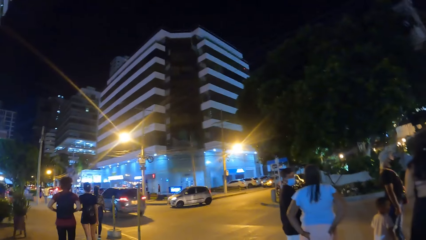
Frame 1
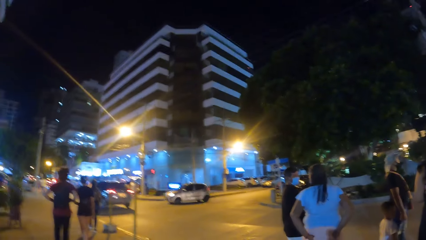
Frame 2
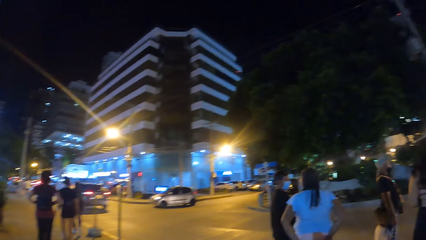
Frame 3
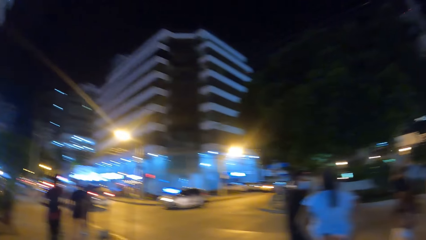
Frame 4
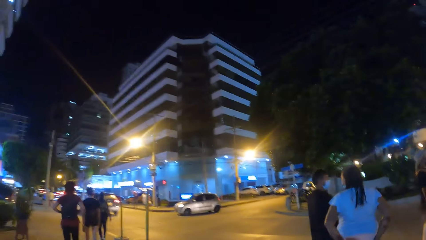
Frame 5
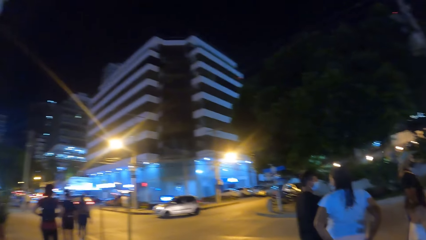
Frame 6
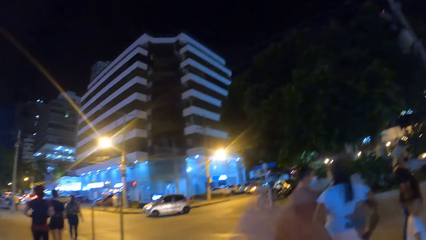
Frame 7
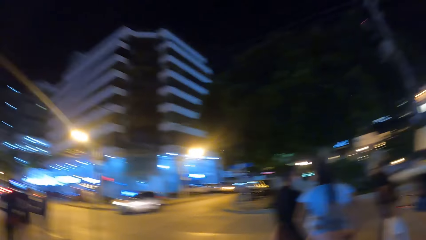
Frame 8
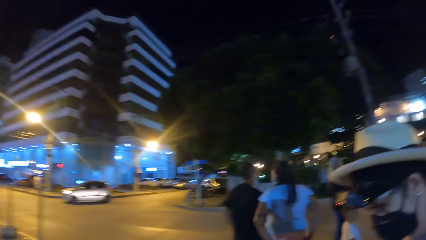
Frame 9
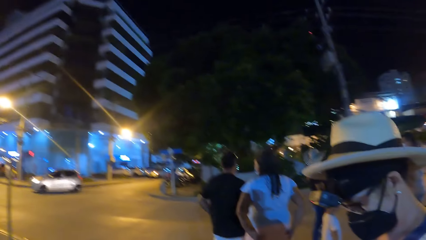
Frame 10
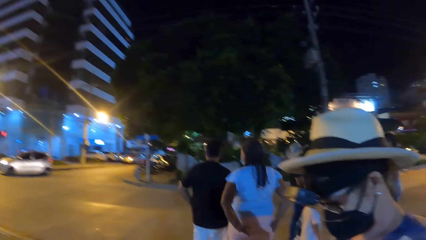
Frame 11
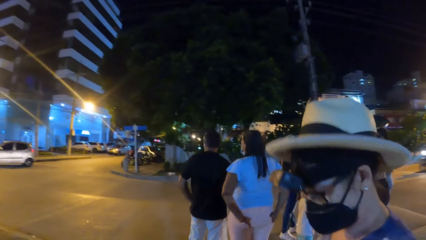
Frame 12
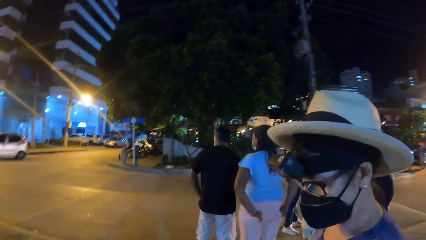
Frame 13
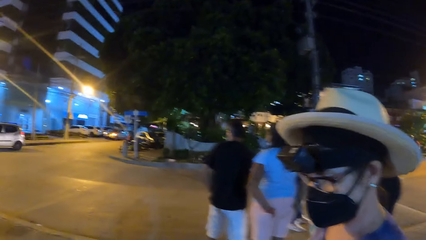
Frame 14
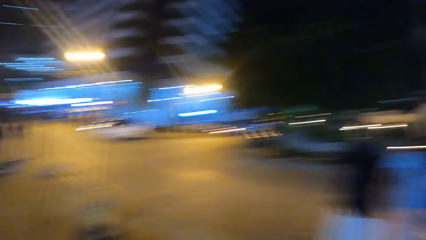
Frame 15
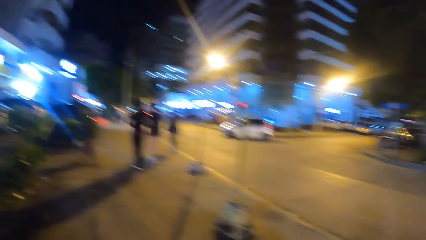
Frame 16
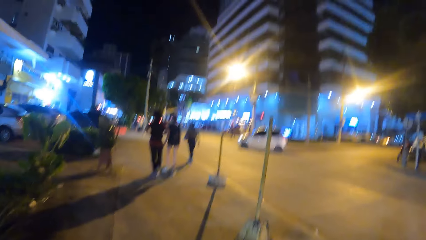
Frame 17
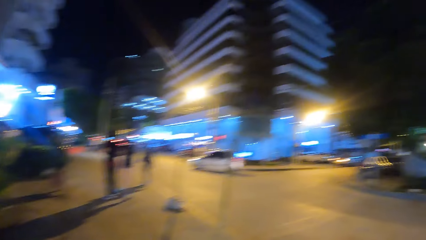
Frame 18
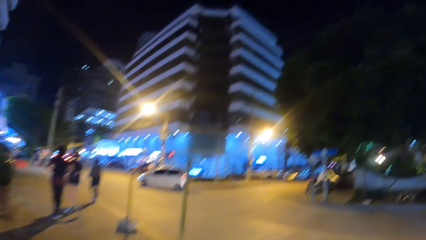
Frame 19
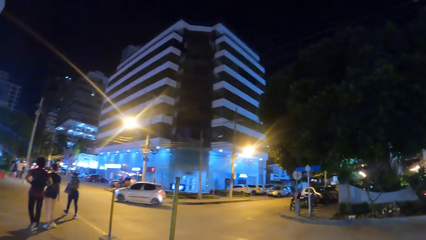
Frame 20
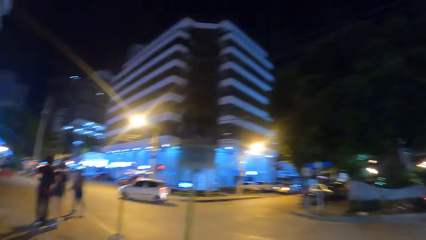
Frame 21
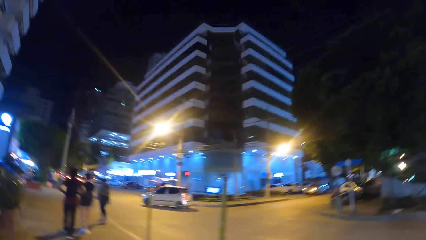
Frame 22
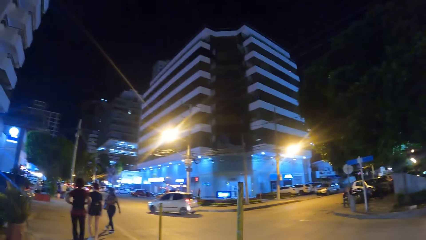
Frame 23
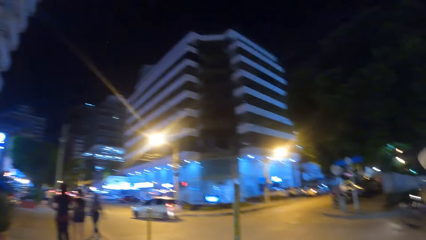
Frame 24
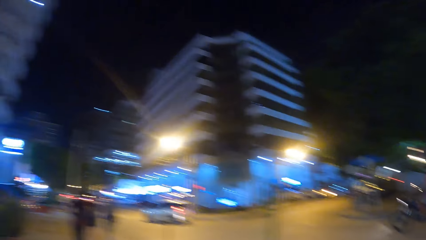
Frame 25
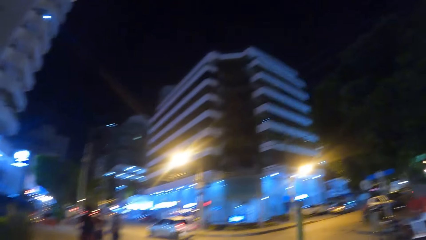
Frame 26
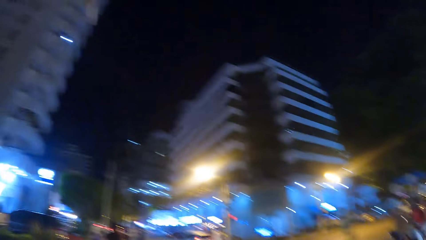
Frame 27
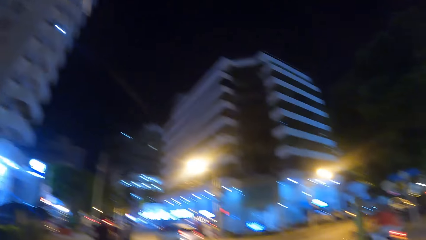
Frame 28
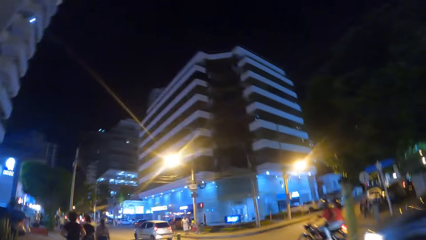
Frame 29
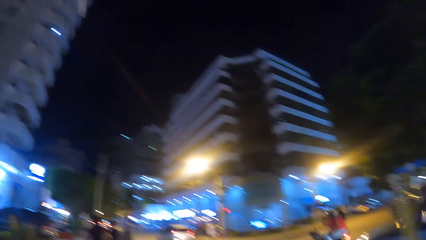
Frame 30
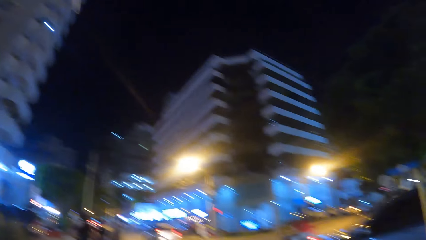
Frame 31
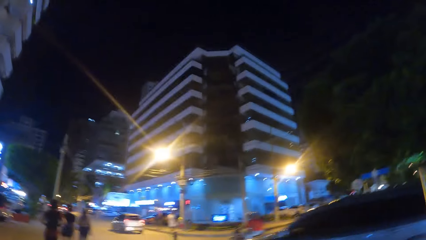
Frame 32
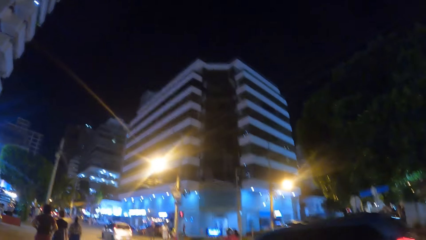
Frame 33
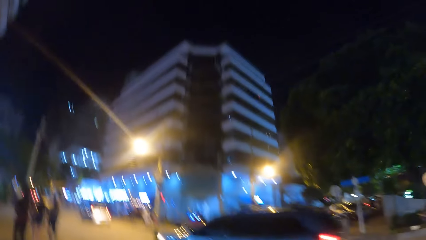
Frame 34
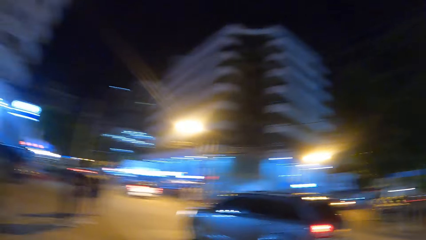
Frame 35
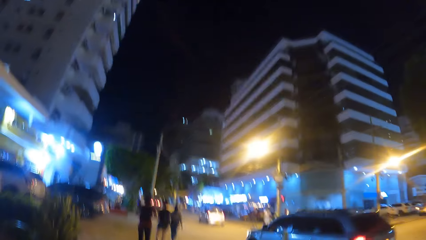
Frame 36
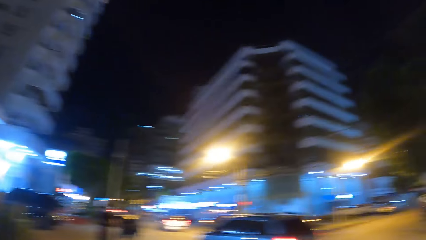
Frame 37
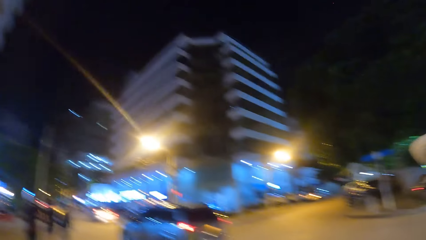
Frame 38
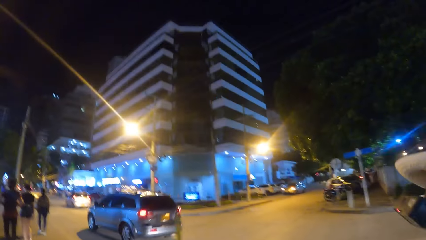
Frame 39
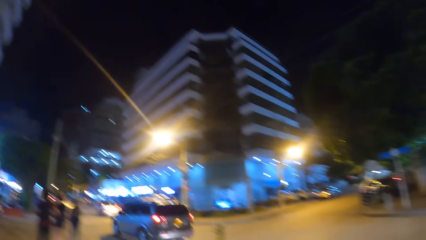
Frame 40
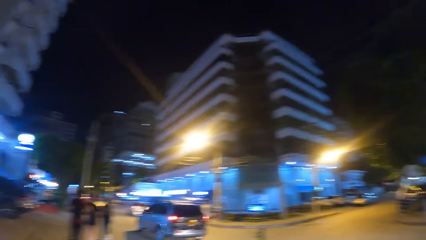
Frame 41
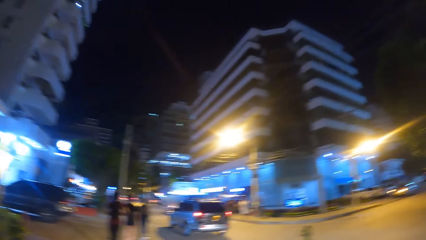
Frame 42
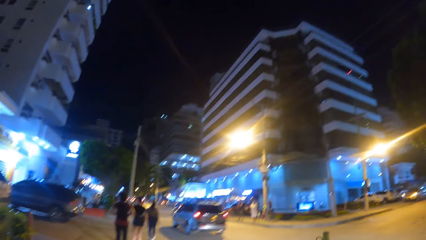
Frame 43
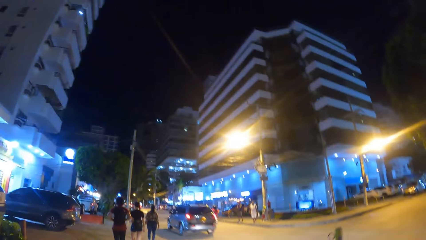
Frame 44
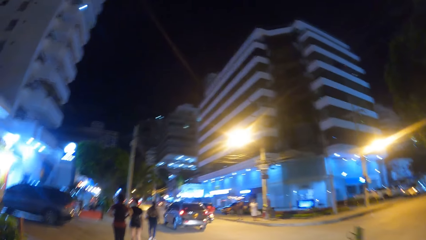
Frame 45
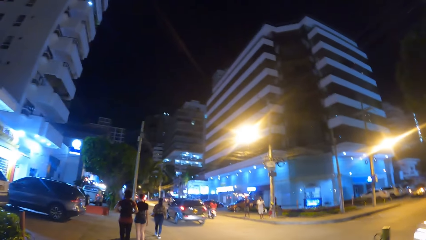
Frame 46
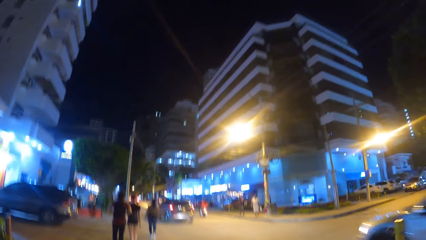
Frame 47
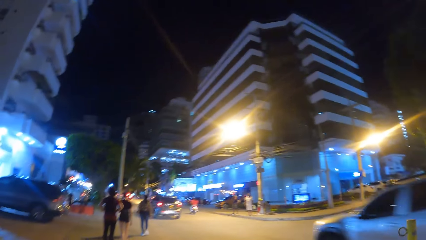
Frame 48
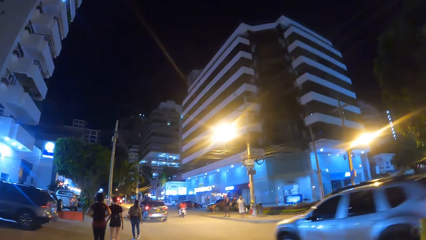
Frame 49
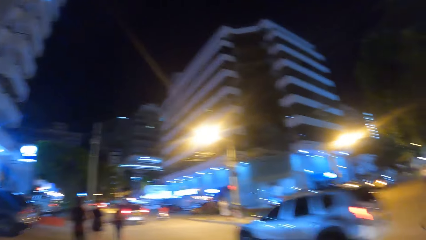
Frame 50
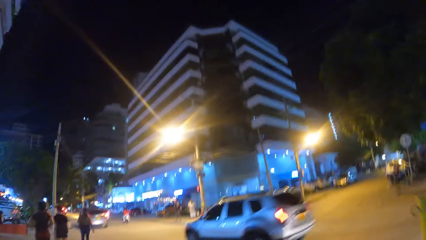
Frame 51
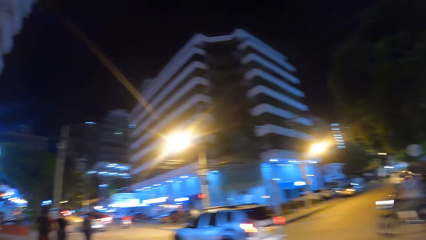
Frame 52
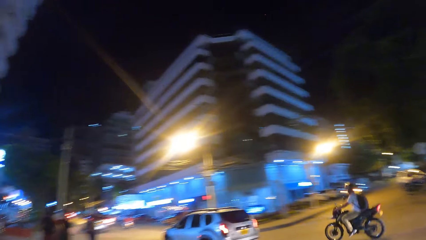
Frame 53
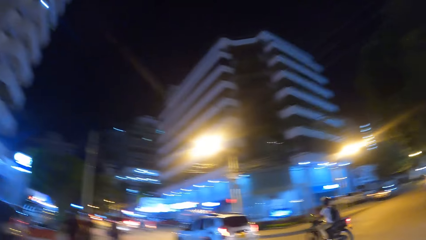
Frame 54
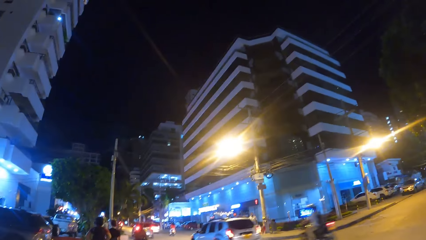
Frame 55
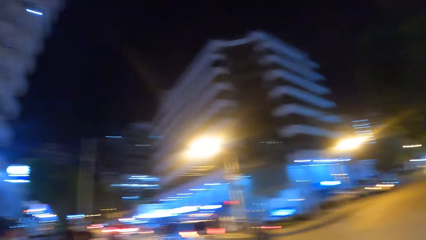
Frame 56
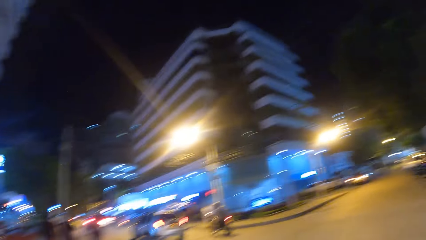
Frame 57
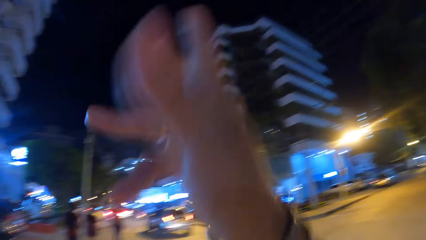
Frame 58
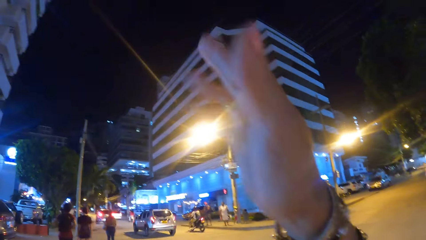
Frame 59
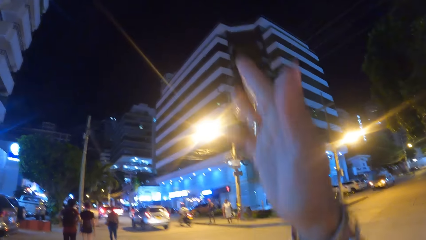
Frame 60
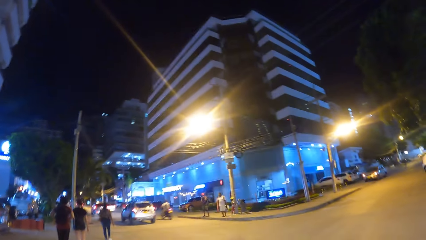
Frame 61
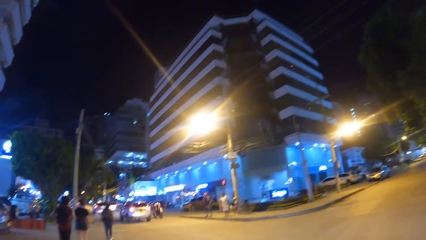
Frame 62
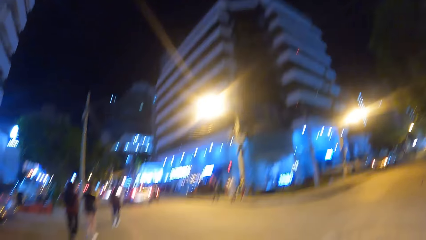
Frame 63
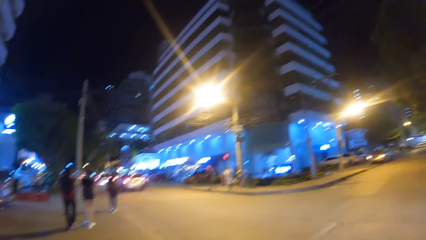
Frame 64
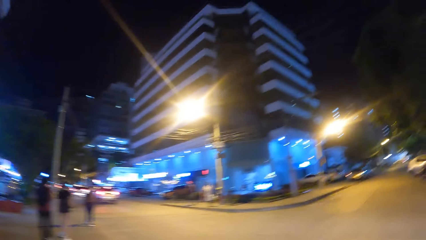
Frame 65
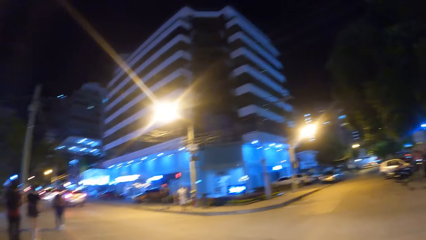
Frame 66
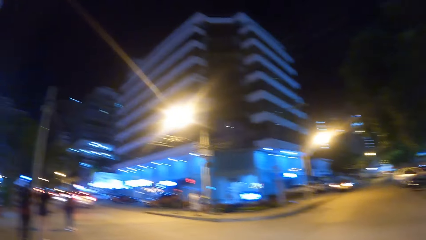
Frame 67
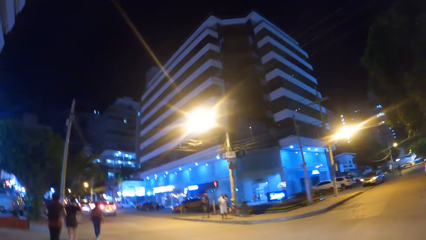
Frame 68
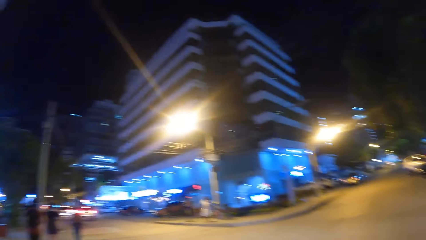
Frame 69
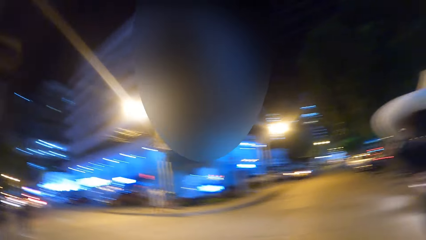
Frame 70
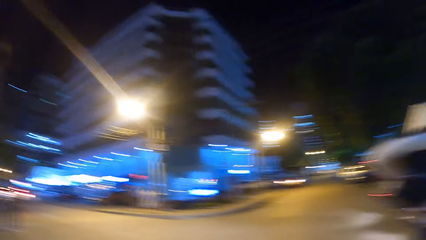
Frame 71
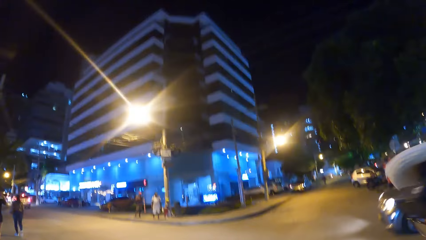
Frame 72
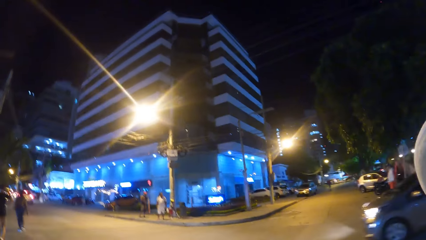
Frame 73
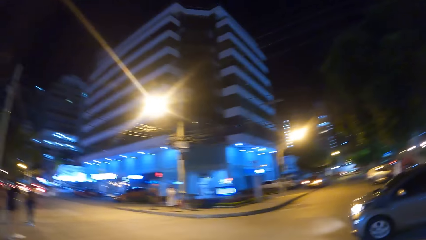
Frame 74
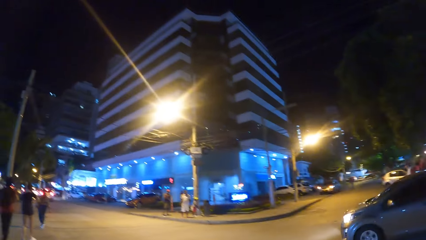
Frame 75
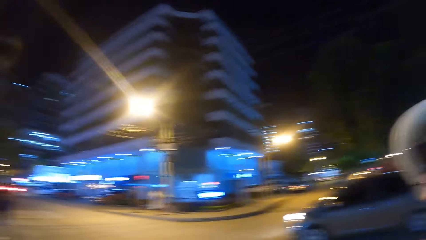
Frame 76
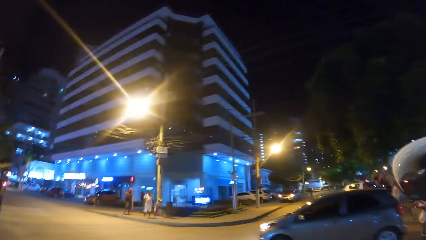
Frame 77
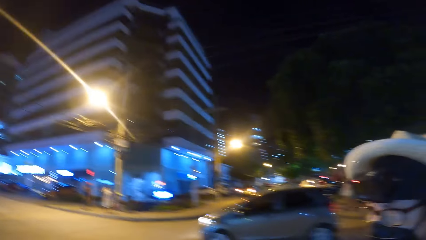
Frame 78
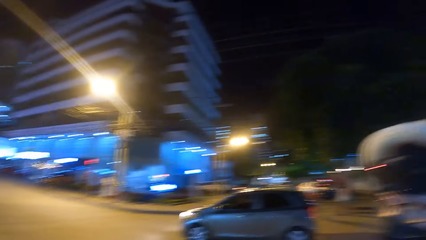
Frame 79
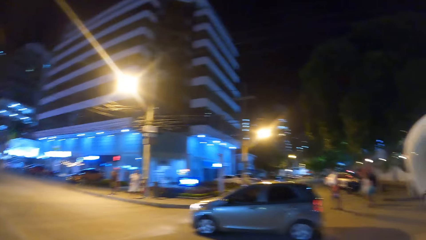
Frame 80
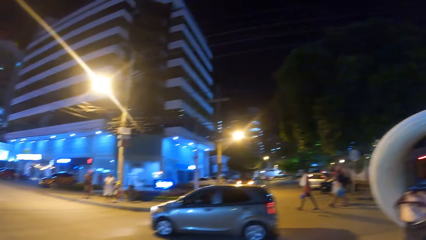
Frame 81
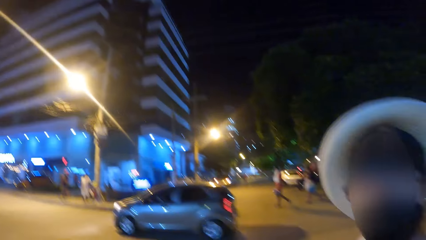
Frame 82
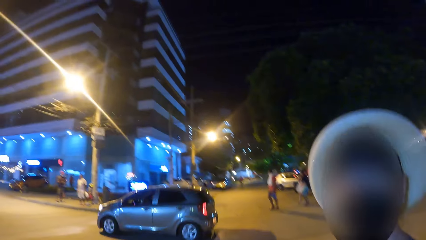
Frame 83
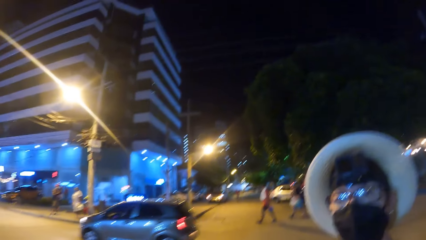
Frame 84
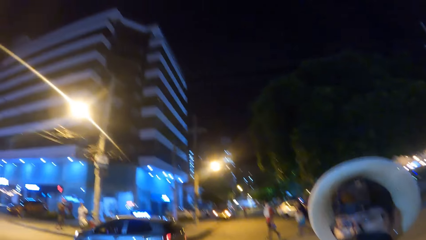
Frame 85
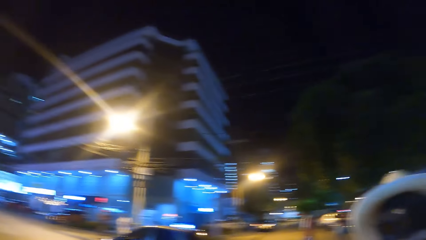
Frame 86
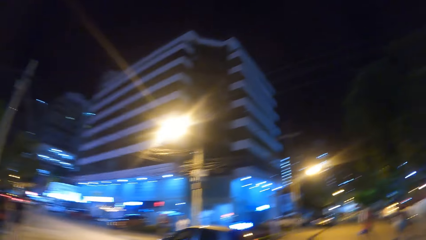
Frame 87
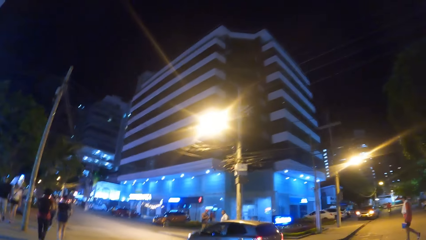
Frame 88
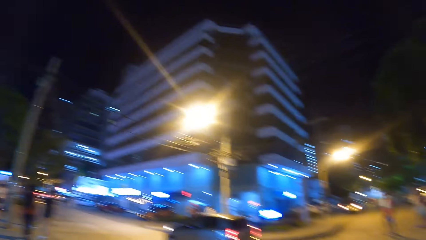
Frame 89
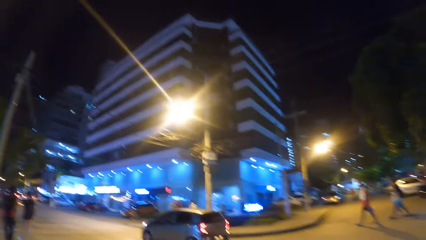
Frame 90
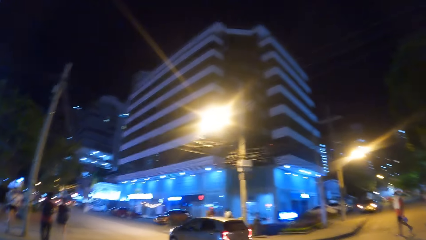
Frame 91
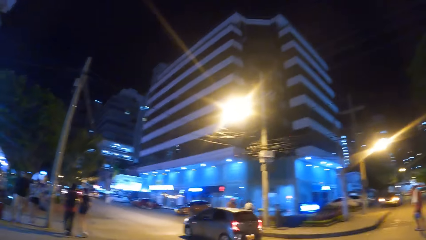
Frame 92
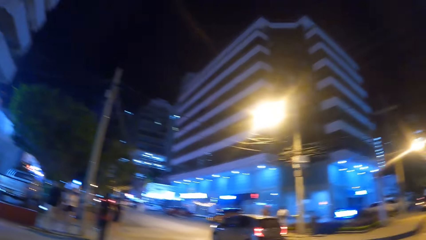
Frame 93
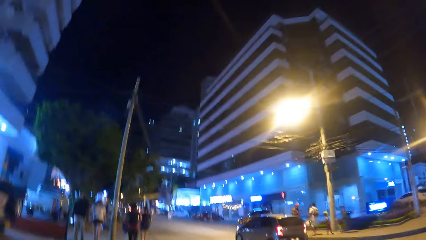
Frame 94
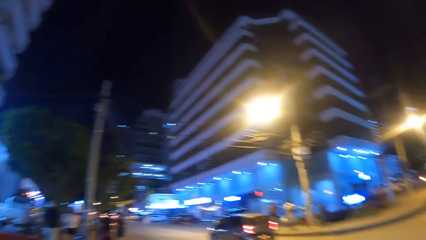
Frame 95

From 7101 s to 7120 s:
The camera wearer does a hand gesture. They look at a man. They walk around the open area. They do a hand gesture. They lift the hand. They walk around the open area. The man looks at the camera wearer. The camera wearer looks at the man. They walk around the open area.
